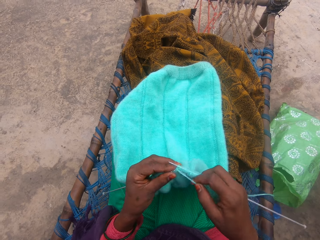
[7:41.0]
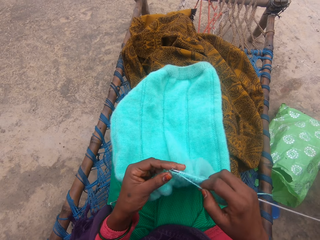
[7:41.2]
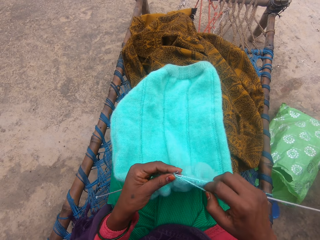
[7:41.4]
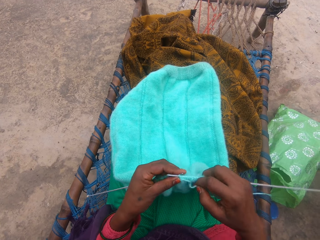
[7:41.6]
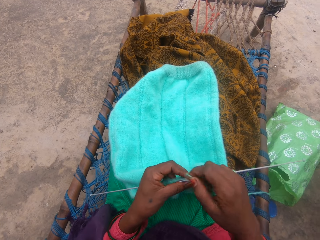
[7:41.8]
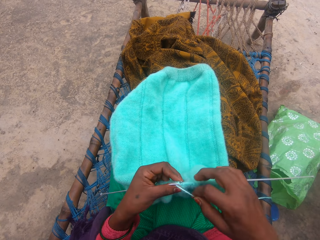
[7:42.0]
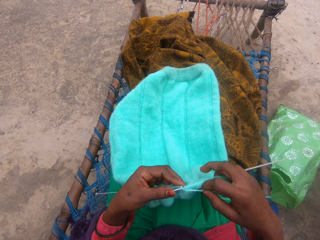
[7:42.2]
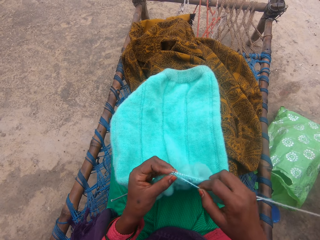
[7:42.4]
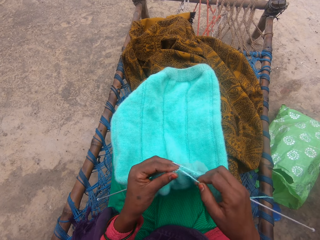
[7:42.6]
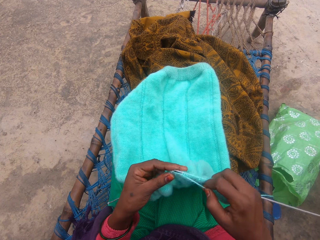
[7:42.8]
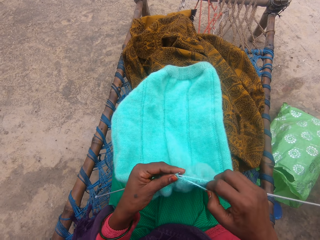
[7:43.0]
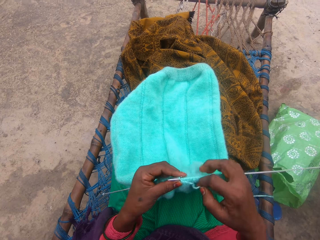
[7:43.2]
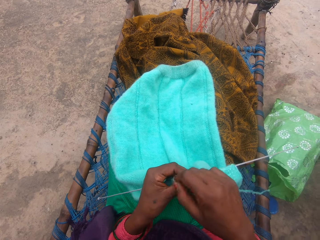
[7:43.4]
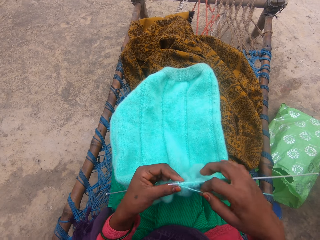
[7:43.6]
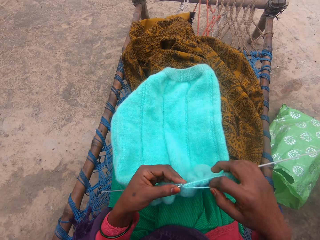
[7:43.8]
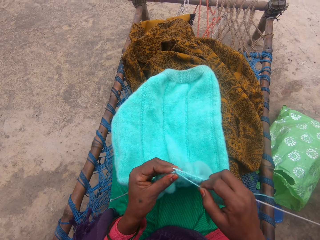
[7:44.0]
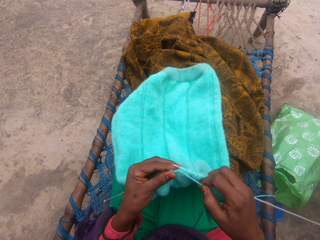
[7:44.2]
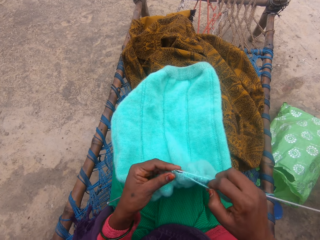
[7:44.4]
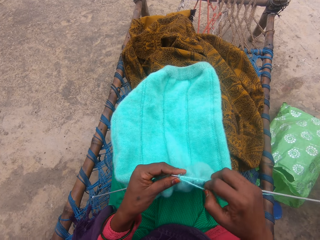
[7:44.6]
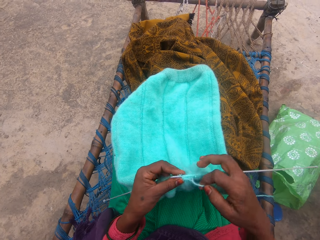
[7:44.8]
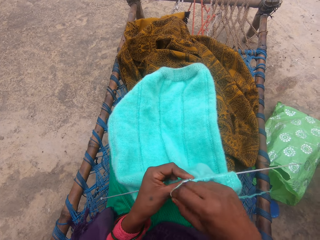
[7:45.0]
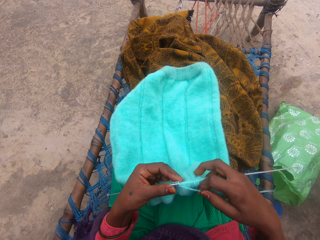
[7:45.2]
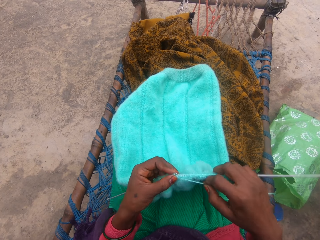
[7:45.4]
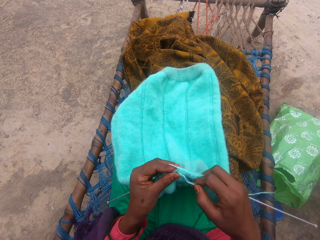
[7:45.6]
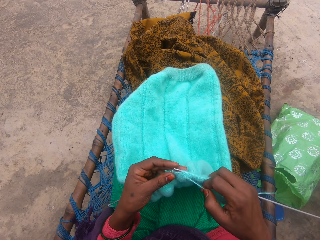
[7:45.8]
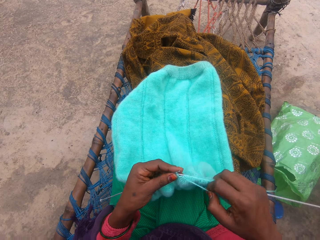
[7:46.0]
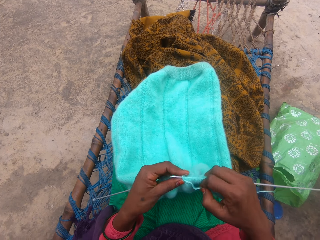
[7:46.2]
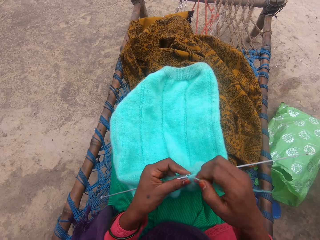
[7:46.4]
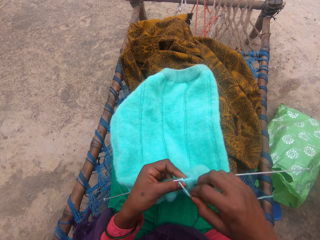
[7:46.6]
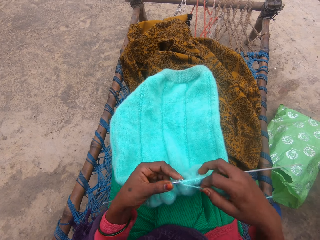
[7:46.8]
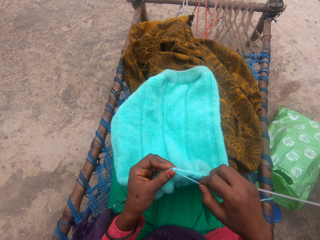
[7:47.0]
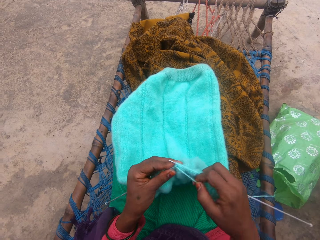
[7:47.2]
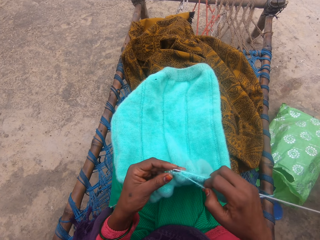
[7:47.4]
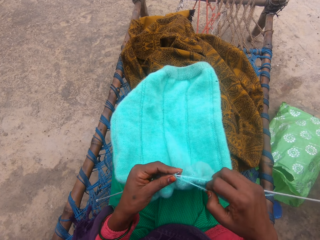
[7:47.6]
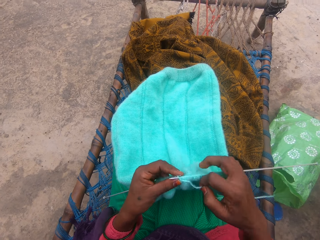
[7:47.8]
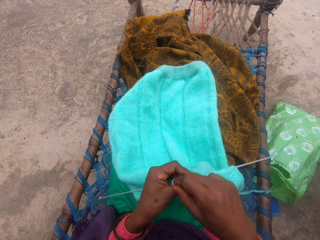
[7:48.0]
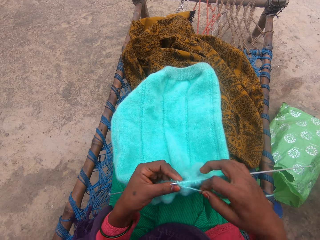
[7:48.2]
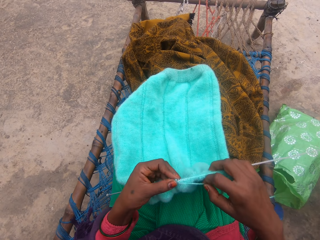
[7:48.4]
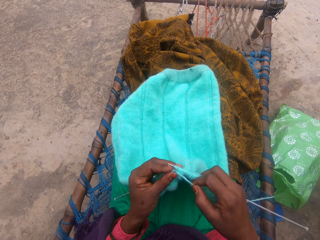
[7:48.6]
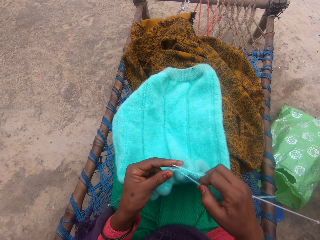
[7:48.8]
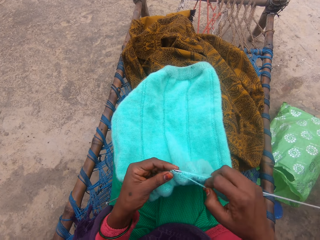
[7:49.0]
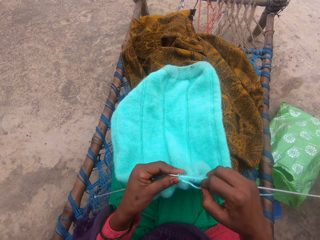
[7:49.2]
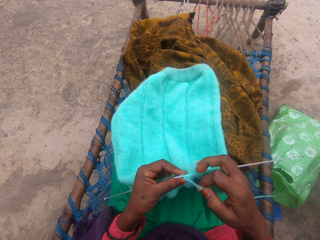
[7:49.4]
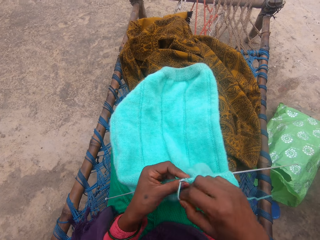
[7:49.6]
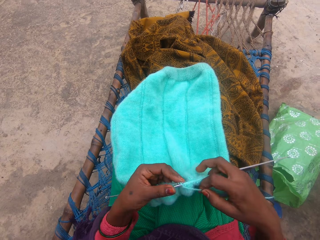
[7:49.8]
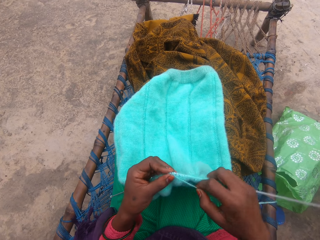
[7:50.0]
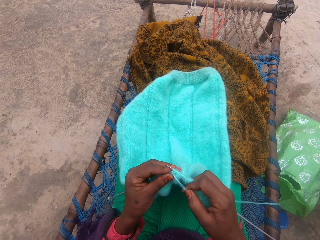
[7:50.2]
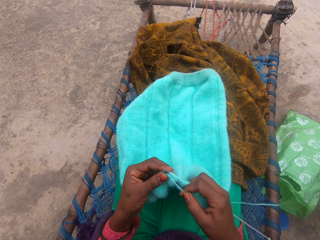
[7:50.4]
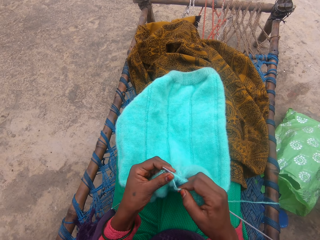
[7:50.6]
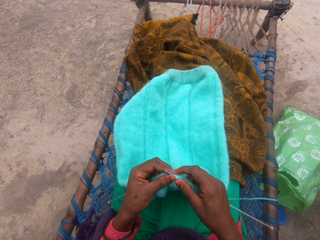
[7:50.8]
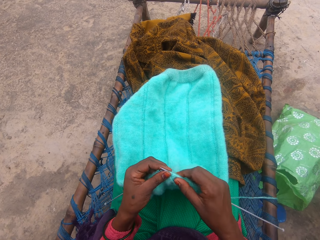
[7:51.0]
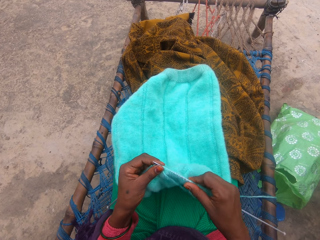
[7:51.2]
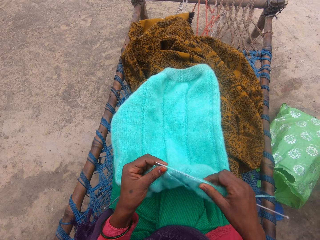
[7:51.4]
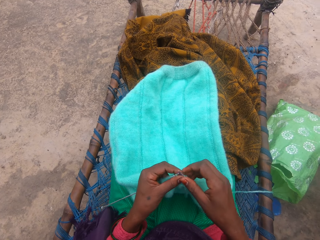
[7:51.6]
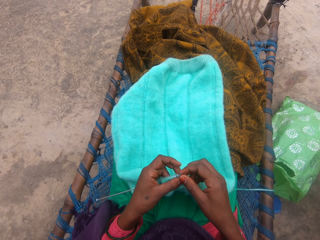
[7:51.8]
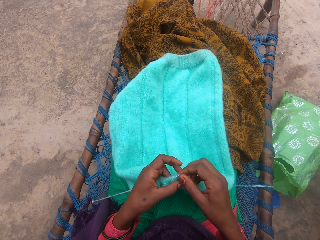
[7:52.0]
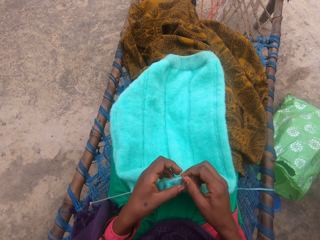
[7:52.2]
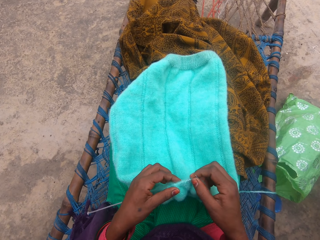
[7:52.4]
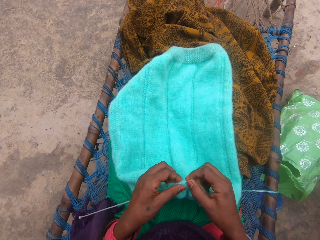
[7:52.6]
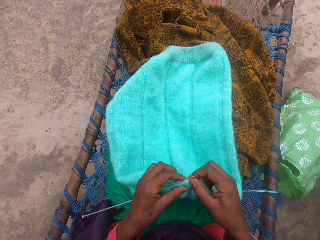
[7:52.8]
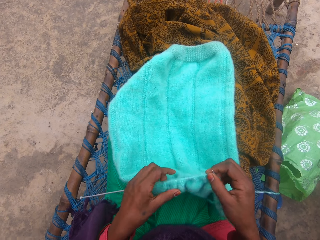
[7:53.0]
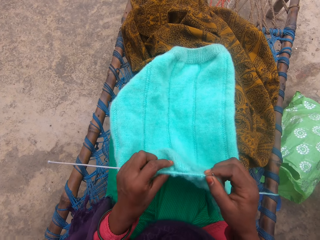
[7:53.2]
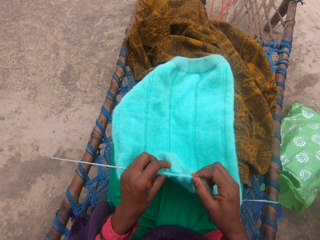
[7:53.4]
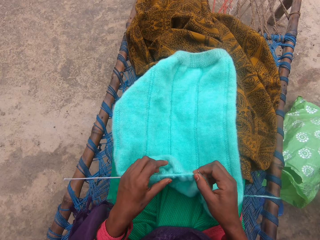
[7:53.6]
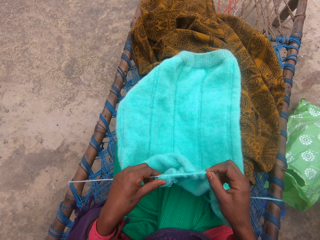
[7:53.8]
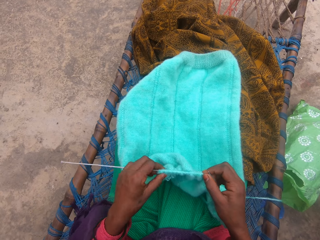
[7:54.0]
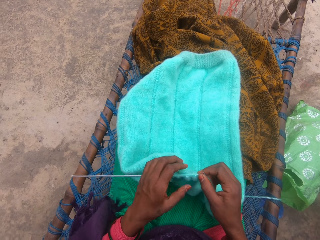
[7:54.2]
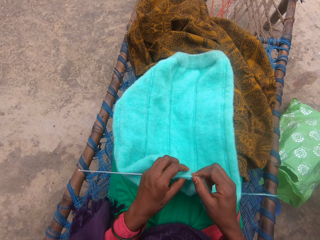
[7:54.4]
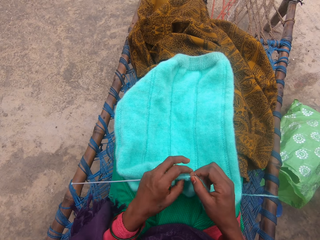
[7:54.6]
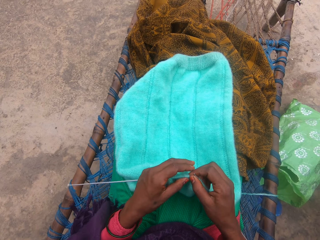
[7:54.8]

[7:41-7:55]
The camera wearer knits a fabric with the knitting needle in her hand. She loops a yarn on the knitting needle and knits the fabric with the knitting needle in her hand. She loops the yarn on the knitting needle and knits the fabric with the knitting needle in her hand. She loops the yarn on the knitting needle and knits the fabric with the knitting needle in her hand. She loops the yarn on the knitting needle and knits the fabric with the knitting needle in her hand. She loops the yarn on the knitting needle and knits the fabric with the knitting needle. She loops the yarn on the knitting needle and knits the fabric with the knitting needle in her hand. She moves the fabric on a knitting needle. She adjusts the yarn in the needle. She holds the knitting needles and moves the fabric on a knitting needle.

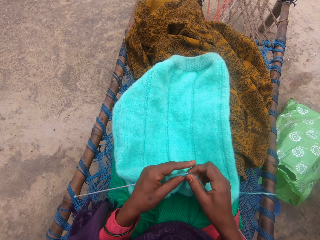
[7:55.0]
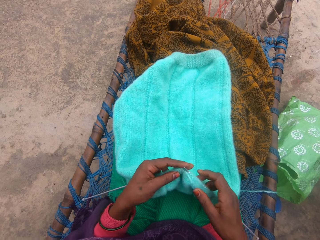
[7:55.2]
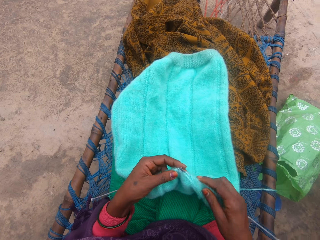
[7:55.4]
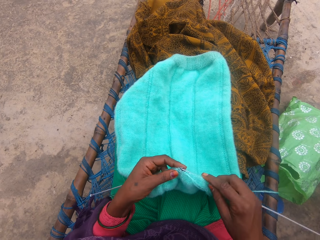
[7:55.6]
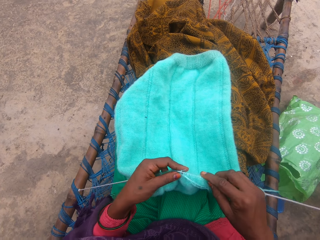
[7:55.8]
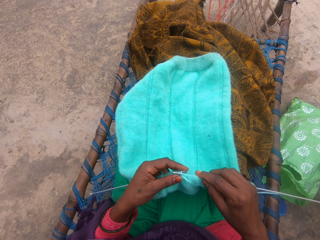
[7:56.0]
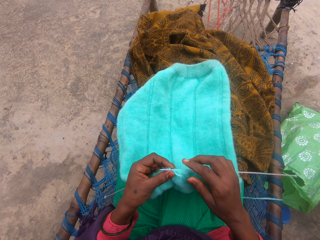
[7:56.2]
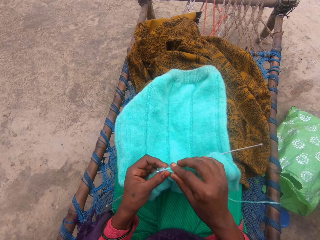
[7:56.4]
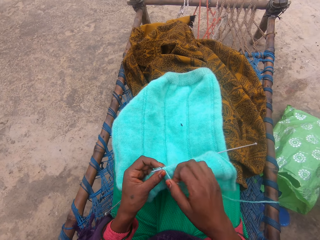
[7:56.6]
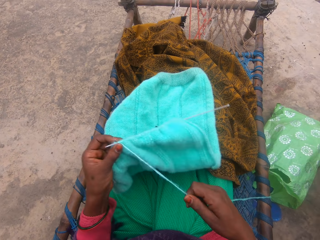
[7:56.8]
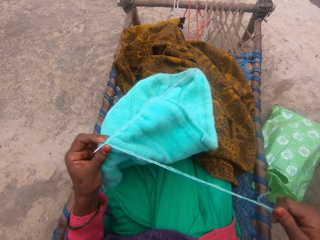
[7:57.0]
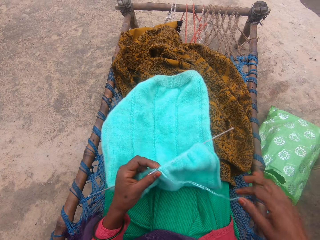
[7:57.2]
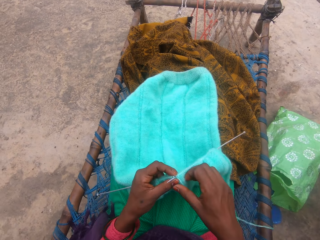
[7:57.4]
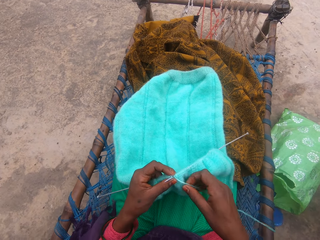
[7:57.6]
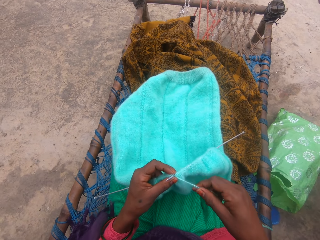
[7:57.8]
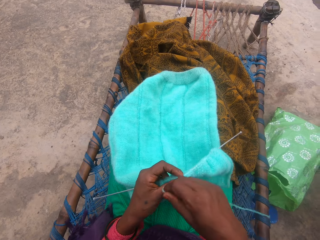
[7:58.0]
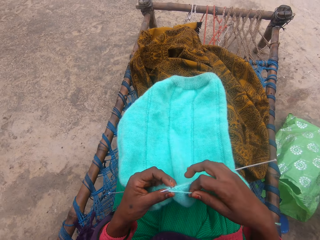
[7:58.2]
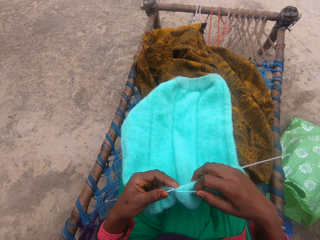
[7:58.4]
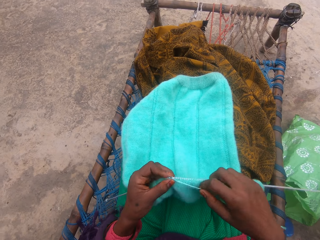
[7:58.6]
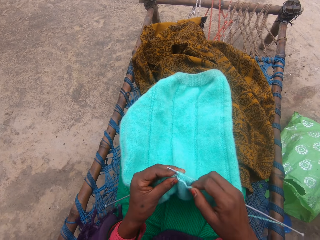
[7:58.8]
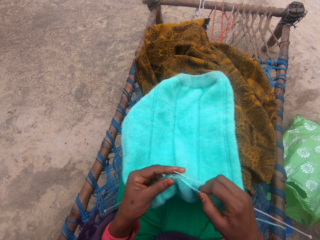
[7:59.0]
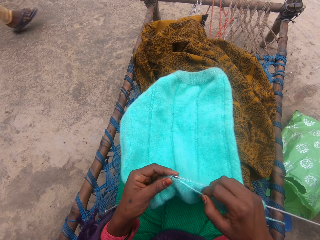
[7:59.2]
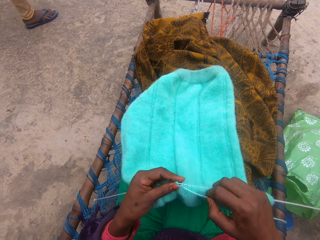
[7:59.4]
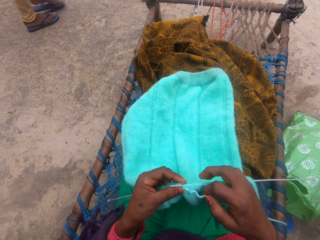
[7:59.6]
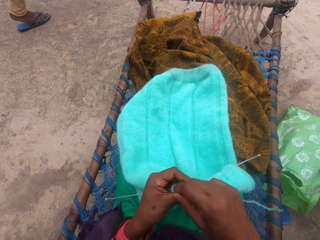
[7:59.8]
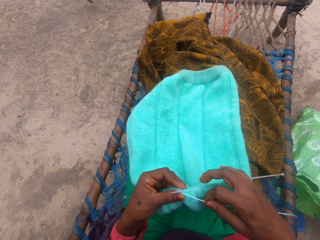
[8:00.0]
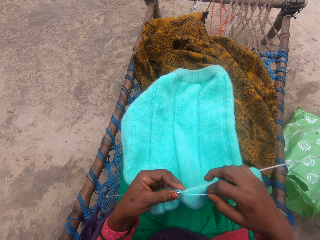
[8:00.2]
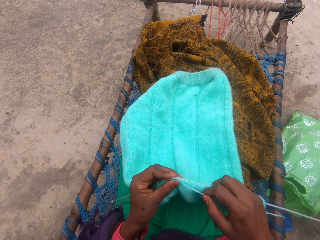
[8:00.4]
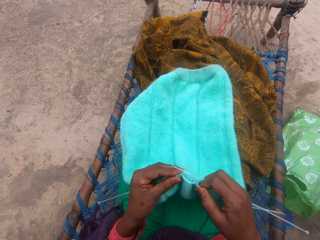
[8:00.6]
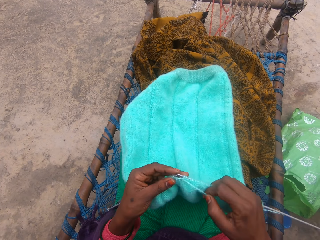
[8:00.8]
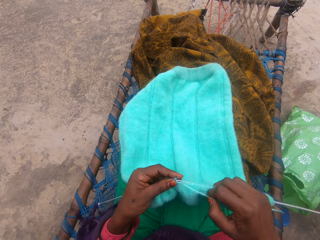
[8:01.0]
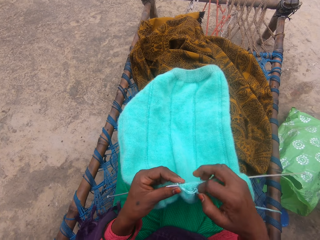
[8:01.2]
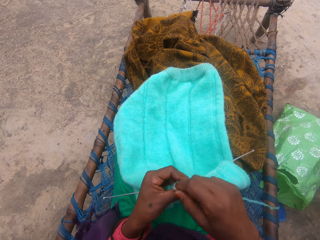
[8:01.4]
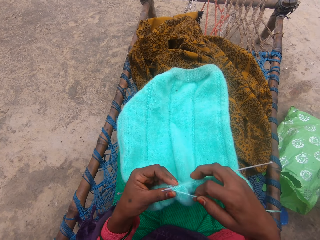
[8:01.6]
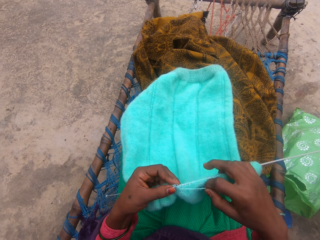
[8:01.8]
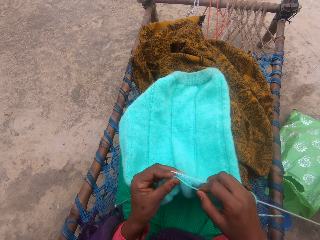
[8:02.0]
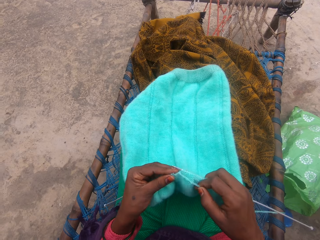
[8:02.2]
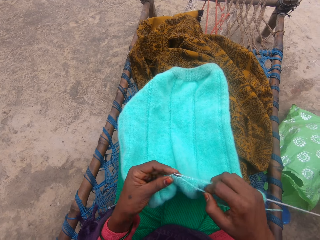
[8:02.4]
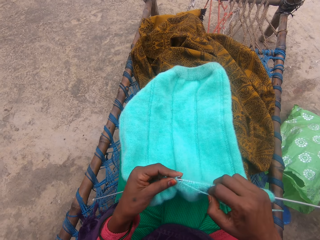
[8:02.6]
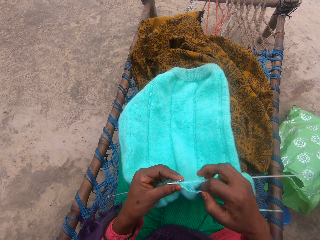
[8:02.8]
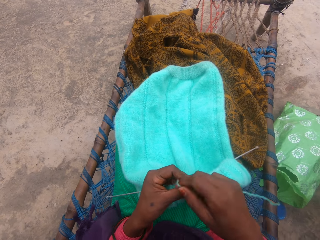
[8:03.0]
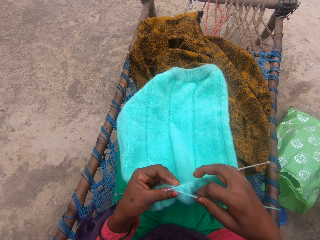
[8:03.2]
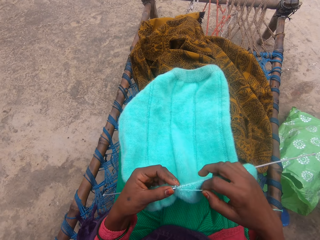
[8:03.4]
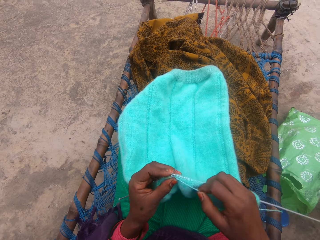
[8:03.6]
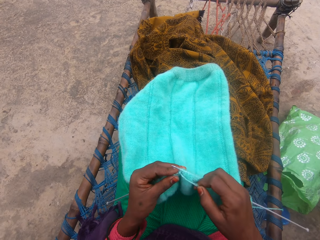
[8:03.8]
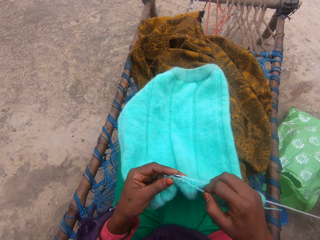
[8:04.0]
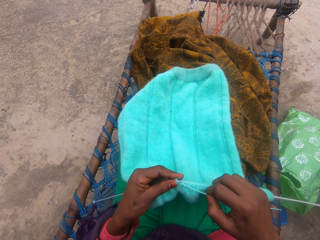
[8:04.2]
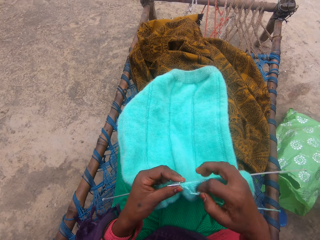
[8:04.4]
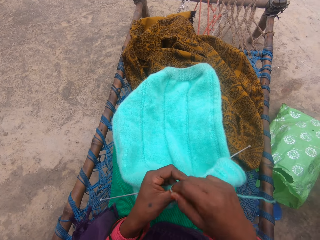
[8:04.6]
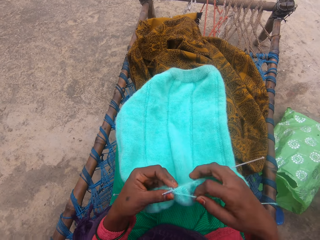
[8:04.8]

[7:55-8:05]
The camera wearer knits a fabric with the knitting needle. She stretches the yarn with her right hand. She pulls the yarn. She rolls the yarn around the needle. She knits the fabric with the knitting needle. She knits the fabric with the knitting needle in her hand again. A man walks in front of the camera wearer. The camera wearer loops the yarn on the knitting needle and knits the fabric with the knitting needle. She loops the yarn on the knitting needle and knits the fabric with the knitting needle. She loops the yarn on the knitting needle and knits the fabric with the knitting needle in her hand.
